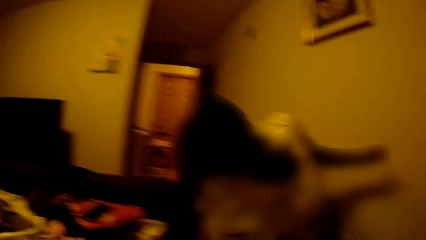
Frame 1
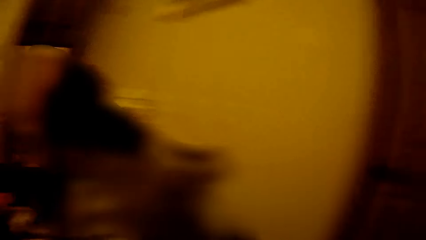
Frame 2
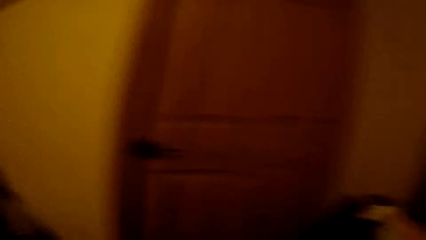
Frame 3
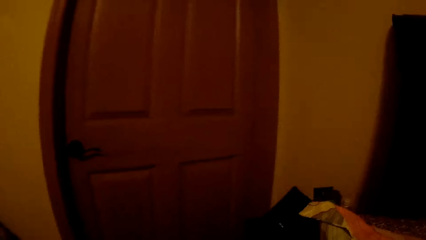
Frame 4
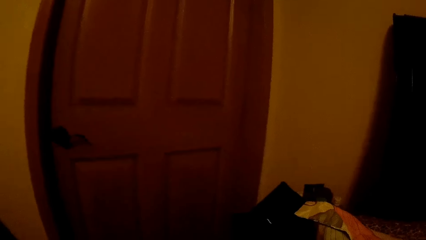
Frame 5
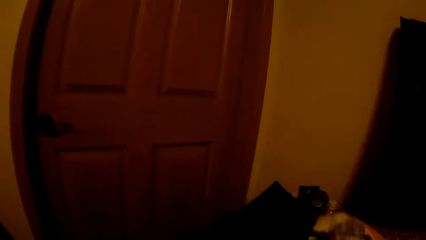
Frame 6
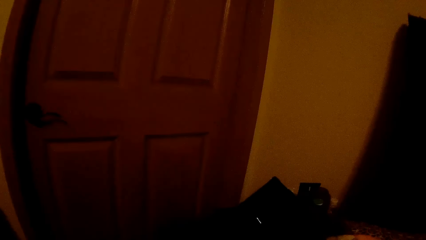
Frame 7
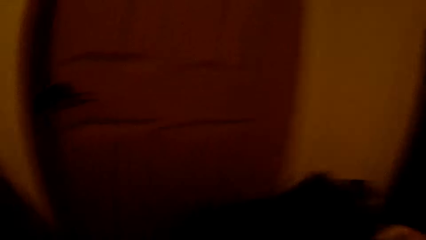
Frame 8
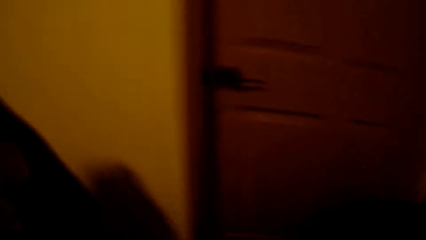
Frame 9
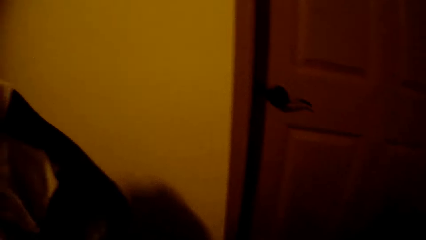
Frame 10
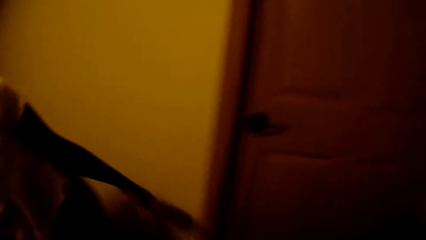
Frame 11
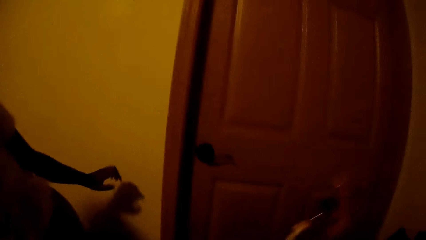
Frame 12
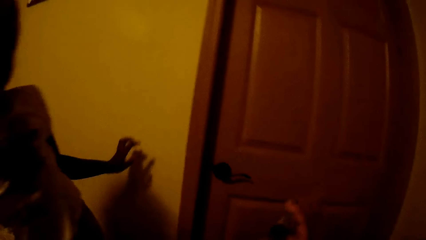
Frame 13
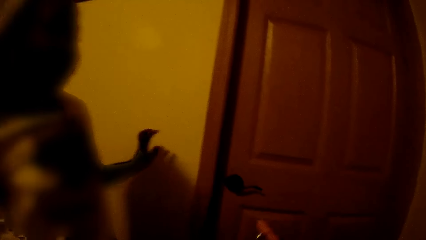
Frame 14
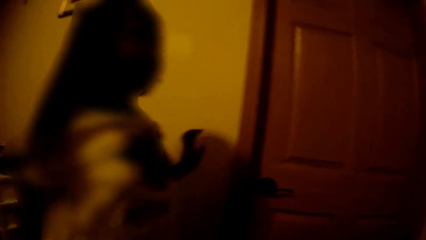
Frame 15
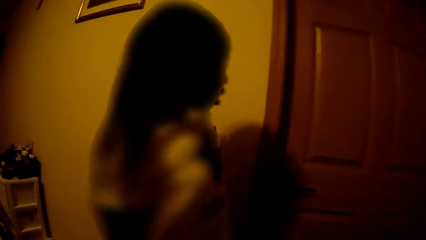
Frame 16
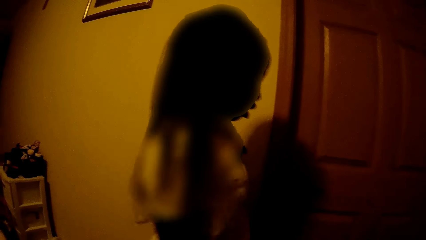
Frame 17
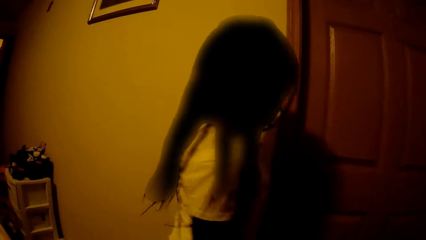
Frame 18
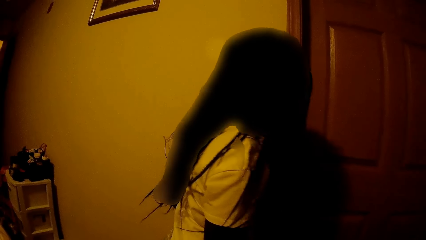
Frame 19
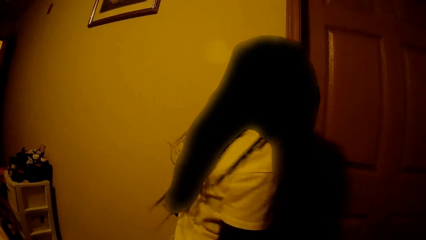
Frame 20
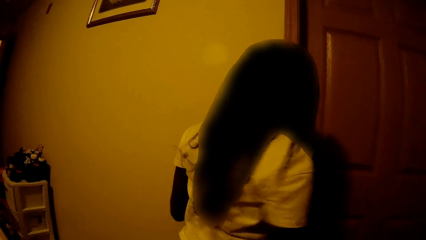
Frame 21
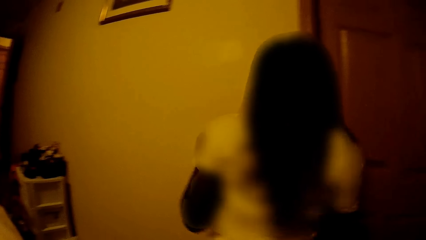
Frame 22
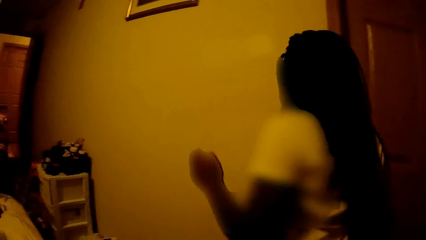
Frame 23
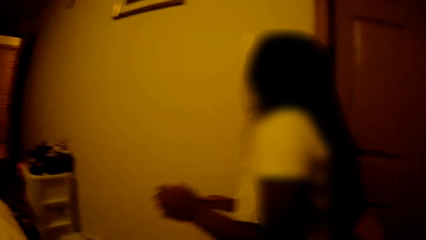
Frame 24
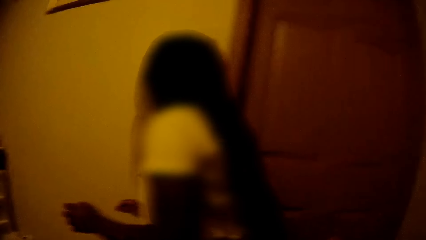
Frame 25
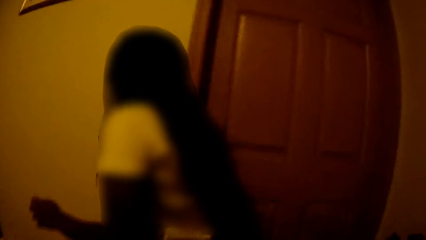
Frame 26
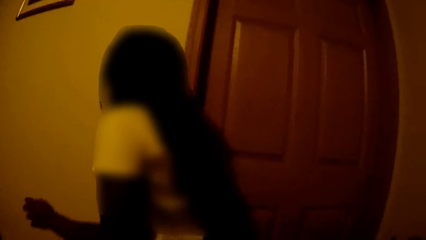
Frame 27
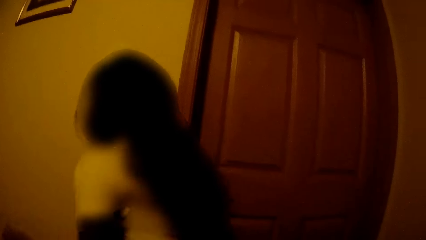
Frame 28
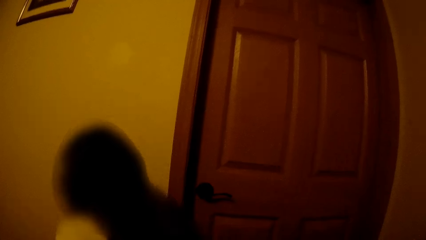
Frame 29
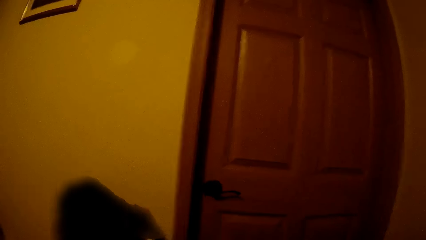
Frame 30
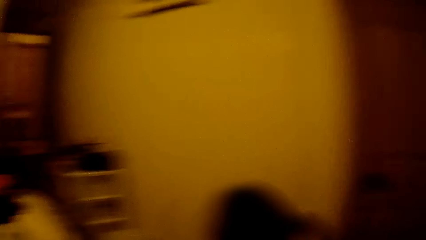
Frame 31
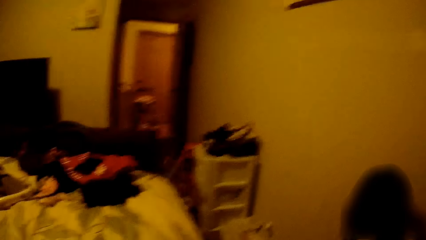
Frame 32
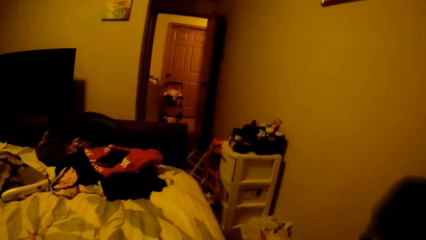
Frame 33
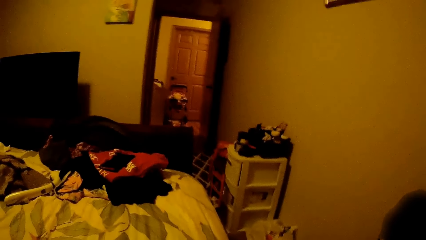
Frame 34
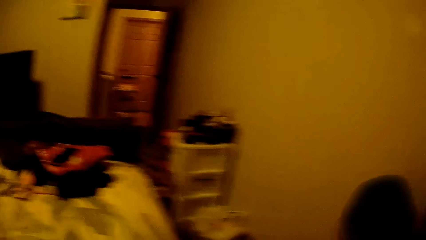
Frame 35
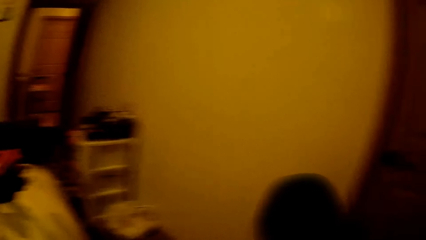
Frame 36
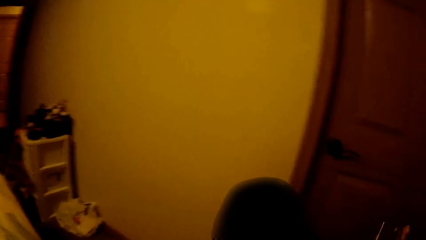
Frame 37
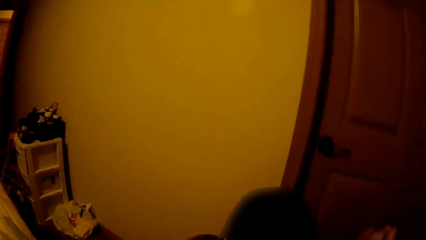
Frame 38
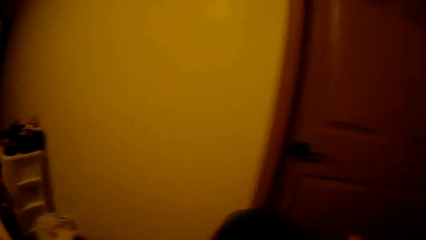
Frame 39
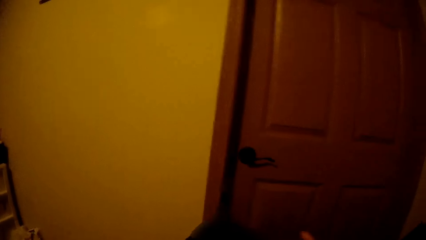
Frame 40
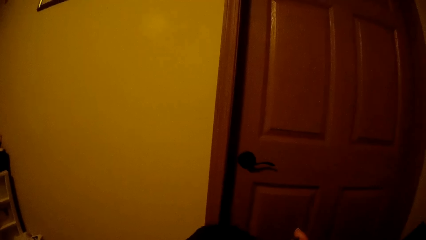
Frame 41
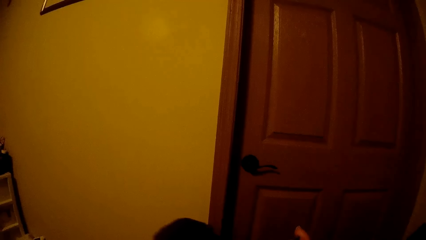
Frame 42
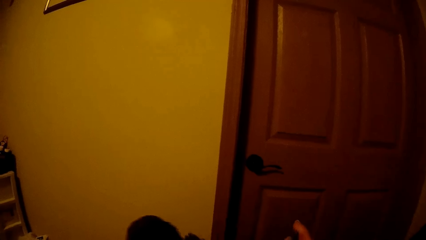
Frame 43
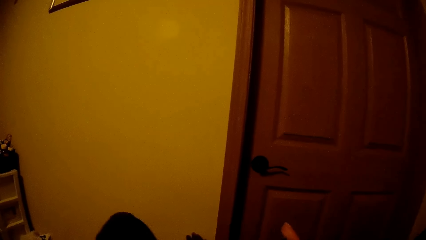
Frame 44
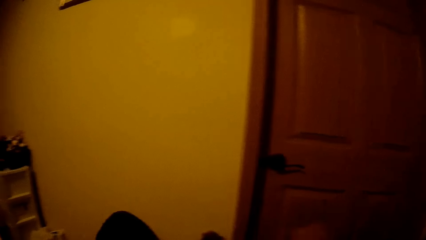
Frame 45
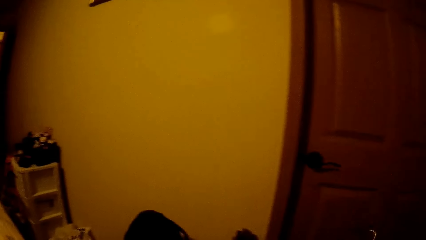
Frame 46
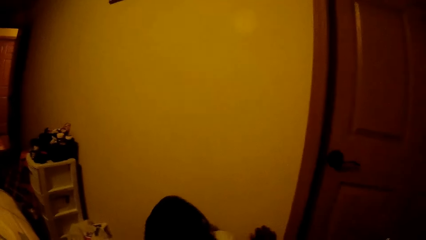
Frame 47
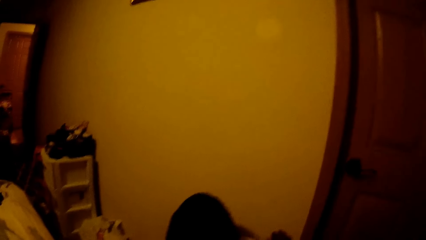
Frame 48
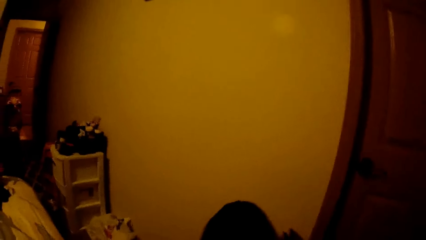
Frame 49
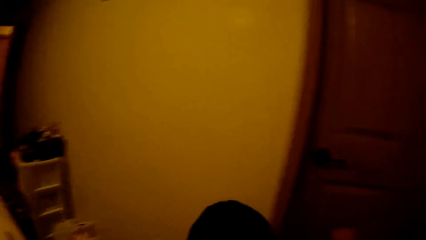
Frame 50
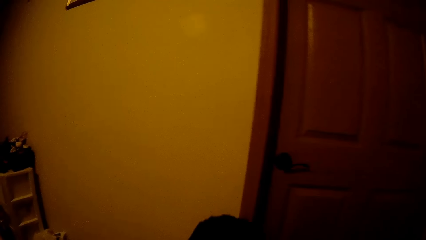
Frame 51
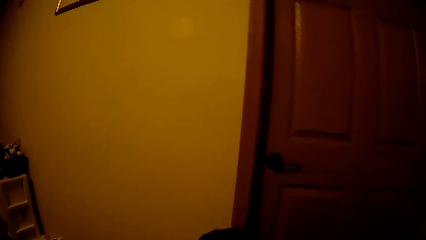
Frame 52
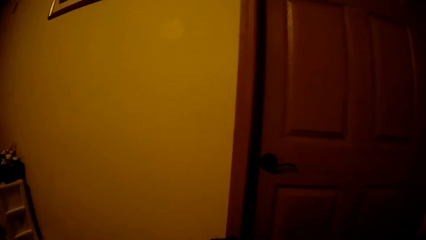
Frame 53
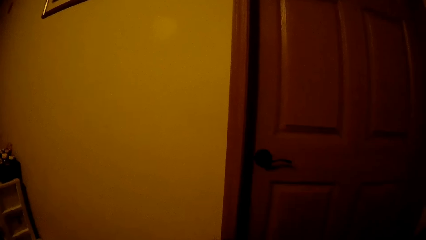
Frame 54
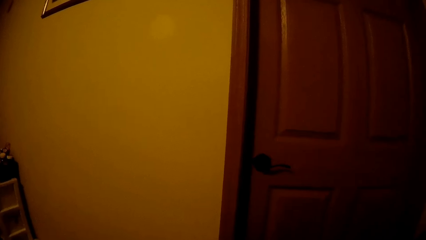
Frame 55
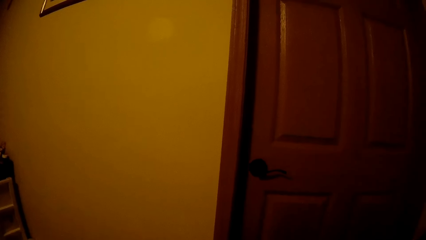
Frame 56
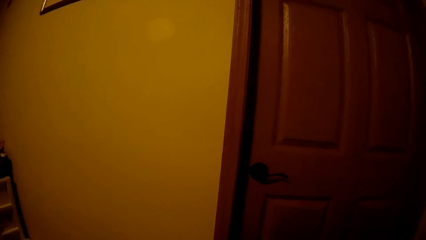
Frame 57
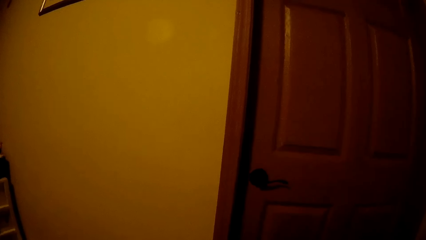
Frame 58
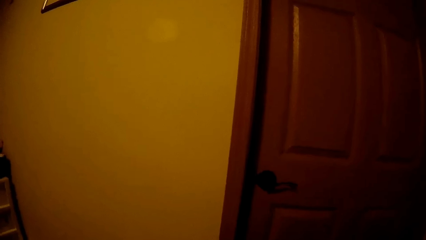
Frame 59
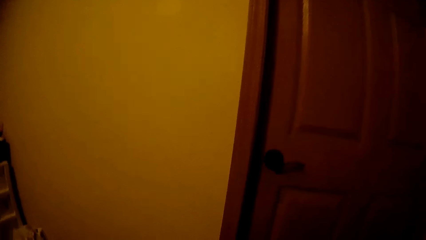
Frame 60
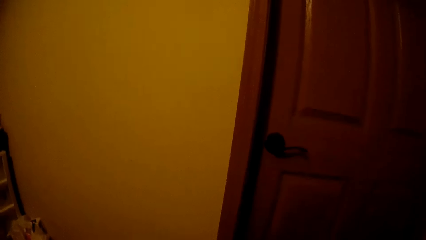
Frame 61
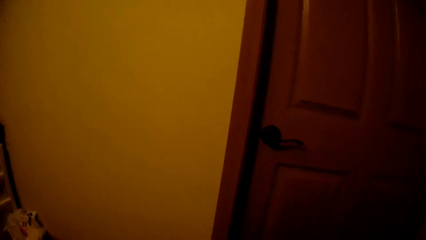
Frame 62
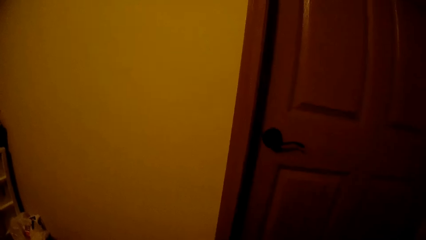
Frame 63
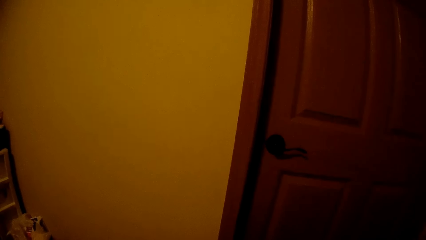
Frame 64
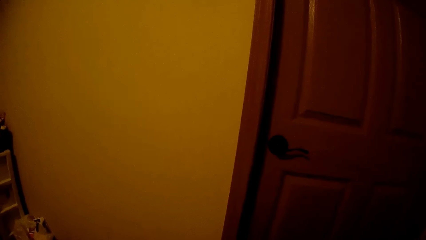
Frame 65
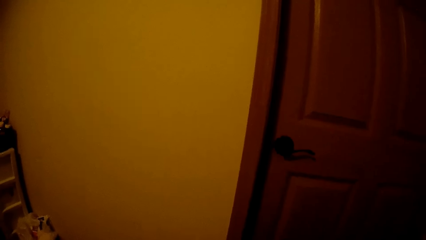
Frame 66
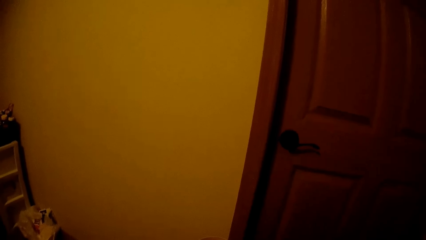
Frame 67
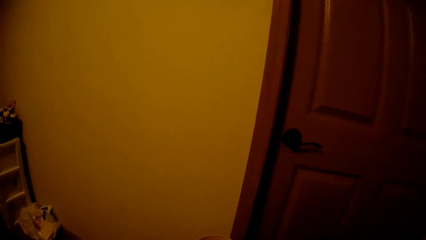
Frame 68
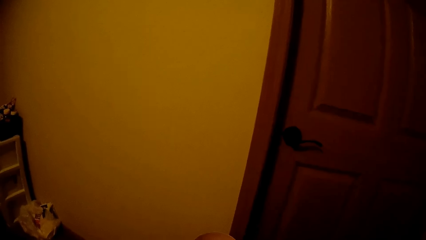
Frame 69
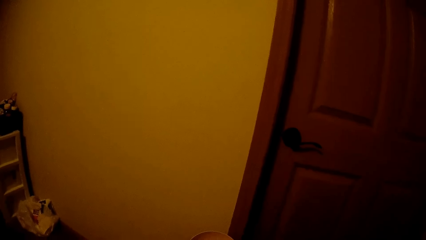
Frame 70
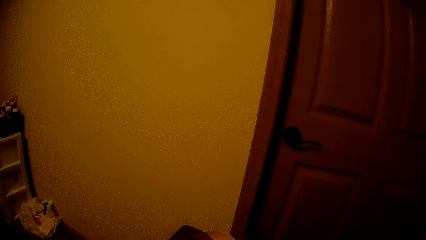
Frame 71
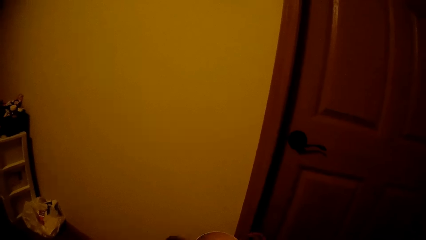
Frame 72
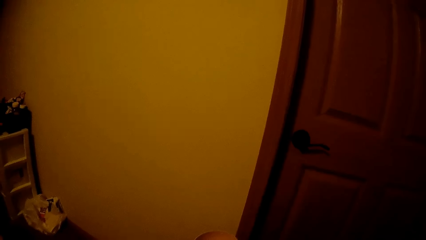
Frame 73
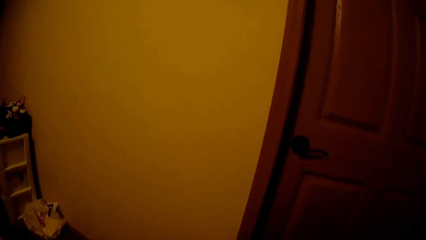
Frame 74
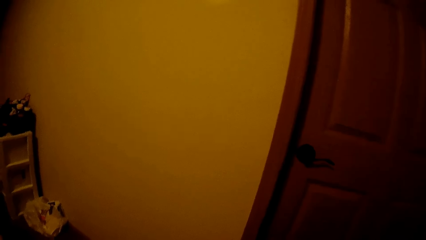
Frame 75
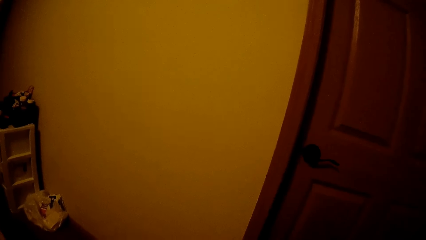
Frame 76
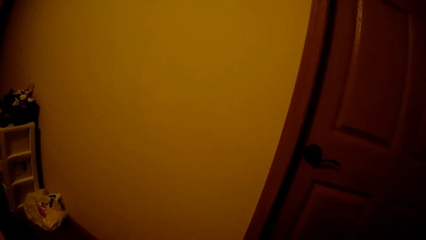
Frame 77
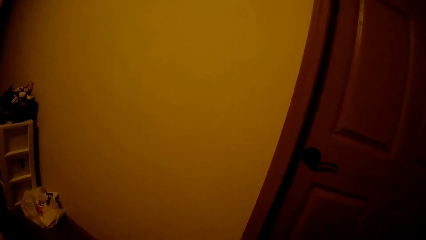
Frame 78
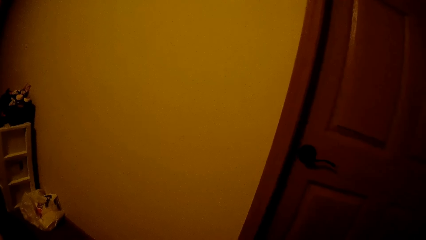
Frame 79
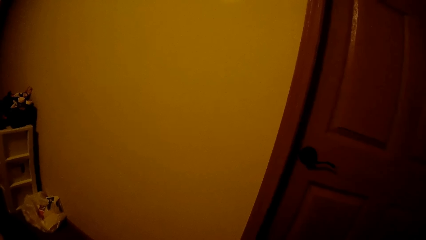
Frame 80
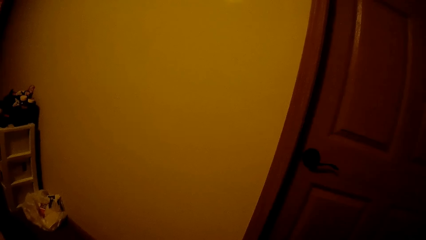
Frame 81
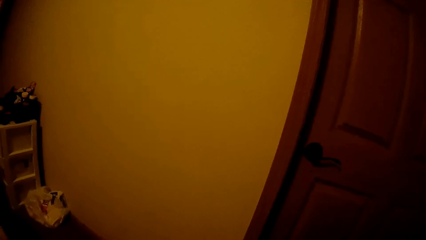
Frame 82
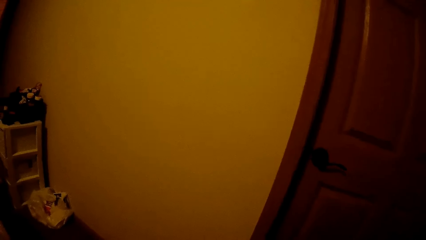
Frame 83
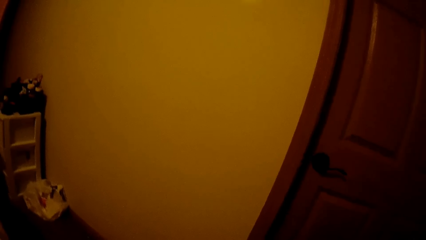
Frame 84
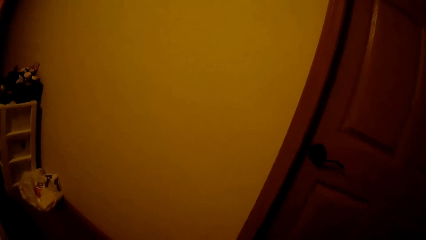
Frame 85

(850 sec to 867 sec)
The camera wearer talks to the child. They move the pillow with the right hand. They move the right hand. They talk to the child and another child. They move the right hand. The girl sits on the floor. The camera wearer looks around. They move the right hand. The child talks to the camera wearer. The camera wearer exhales. They plait the hair of the child.
